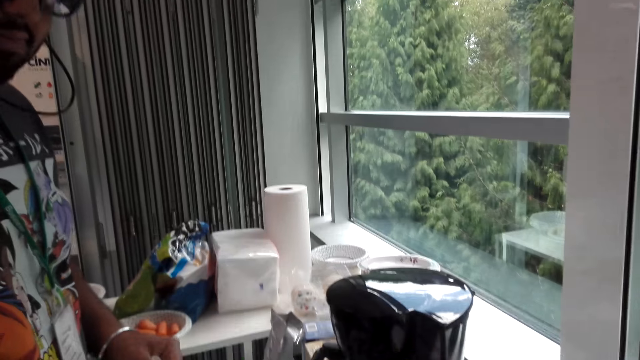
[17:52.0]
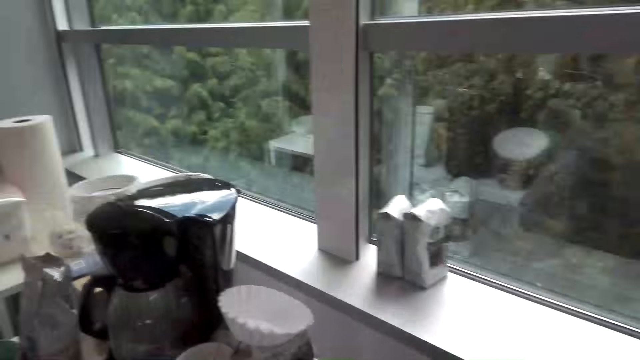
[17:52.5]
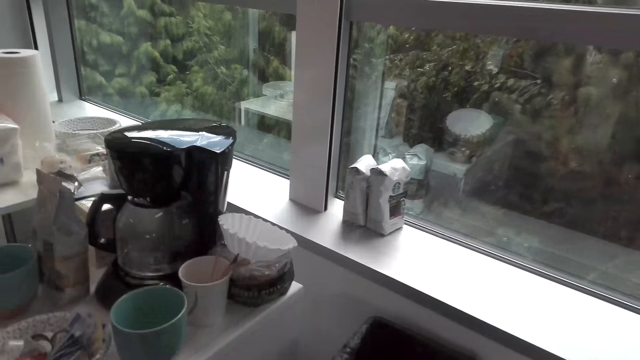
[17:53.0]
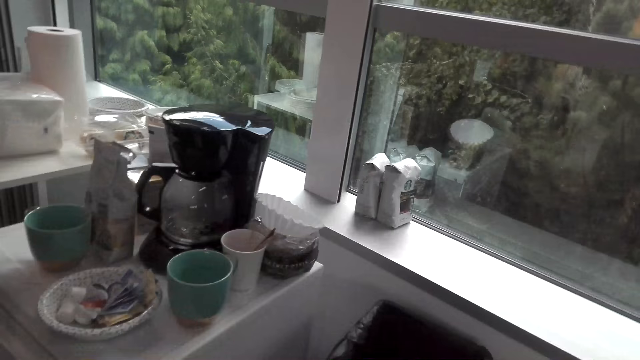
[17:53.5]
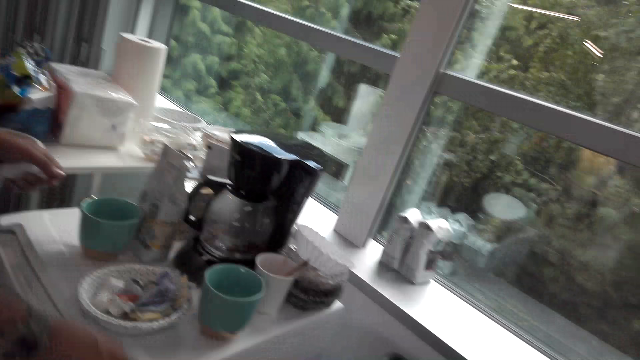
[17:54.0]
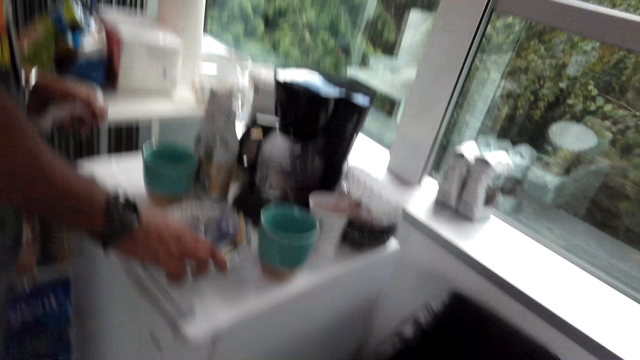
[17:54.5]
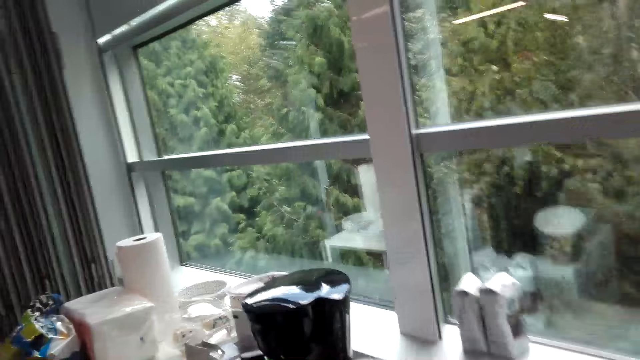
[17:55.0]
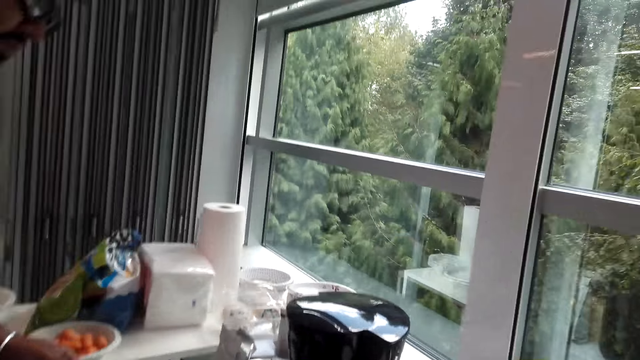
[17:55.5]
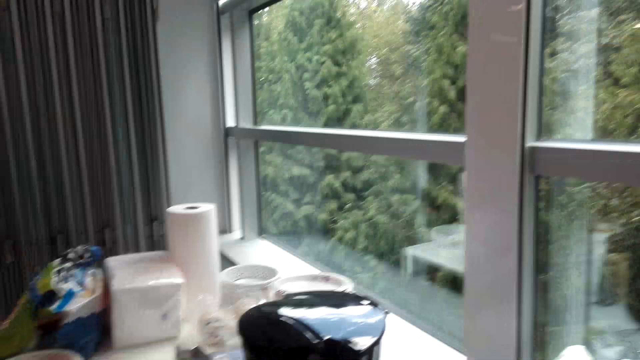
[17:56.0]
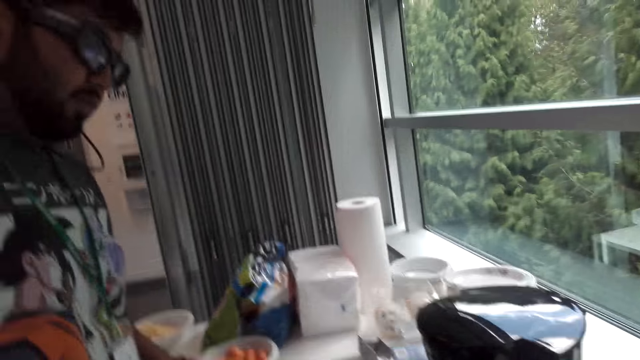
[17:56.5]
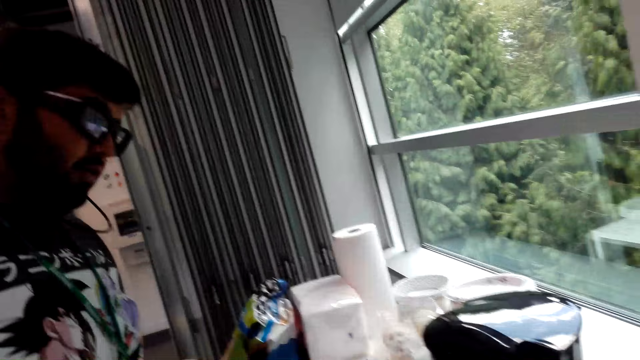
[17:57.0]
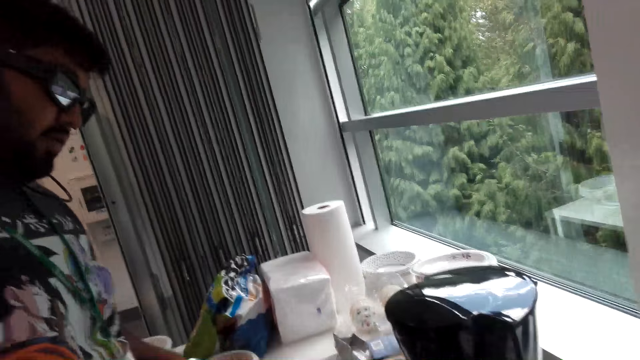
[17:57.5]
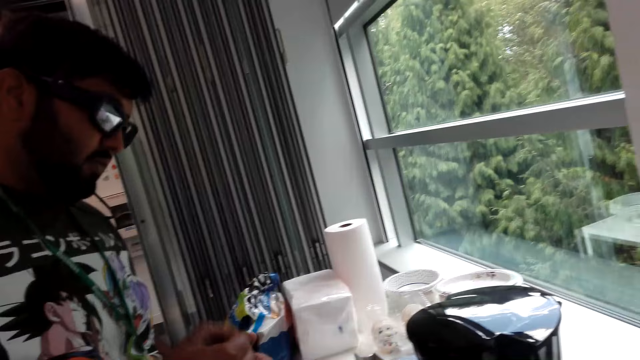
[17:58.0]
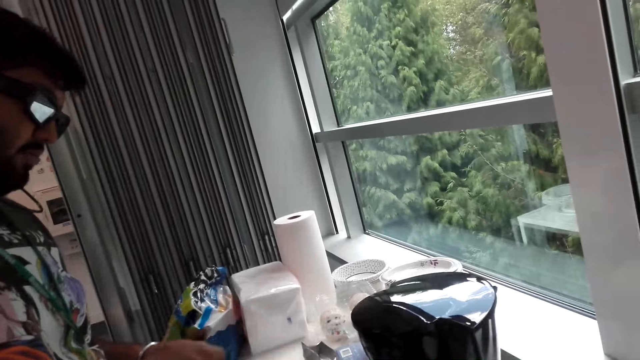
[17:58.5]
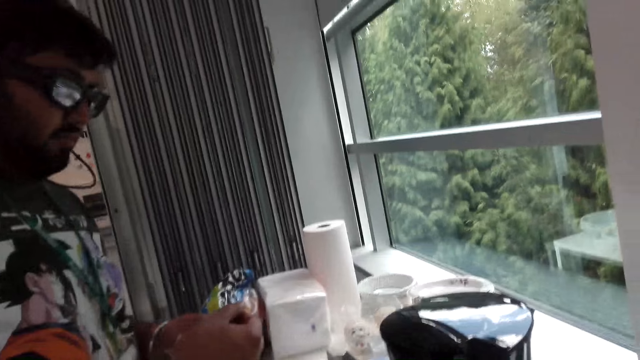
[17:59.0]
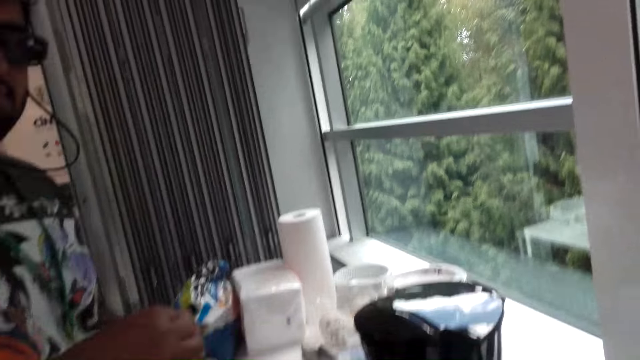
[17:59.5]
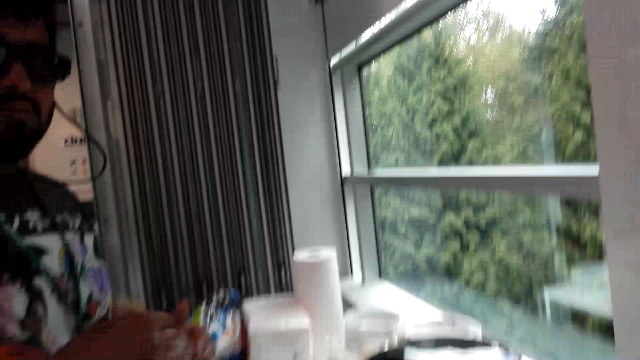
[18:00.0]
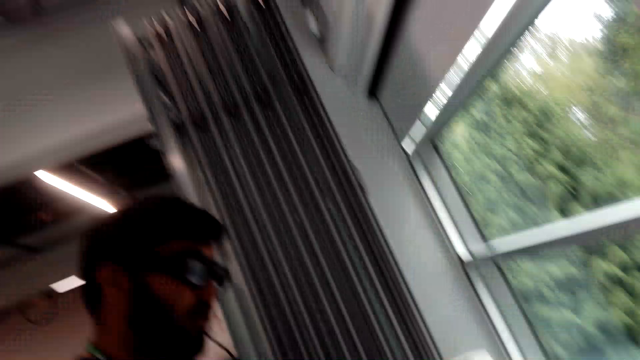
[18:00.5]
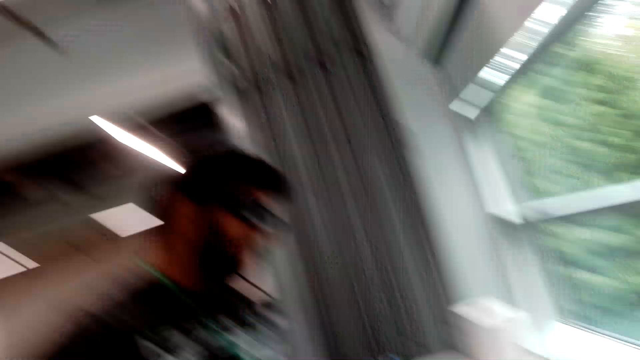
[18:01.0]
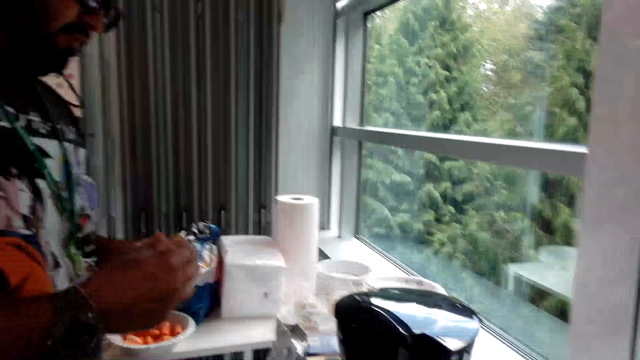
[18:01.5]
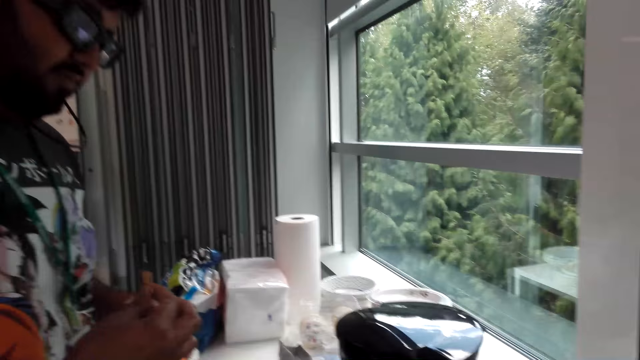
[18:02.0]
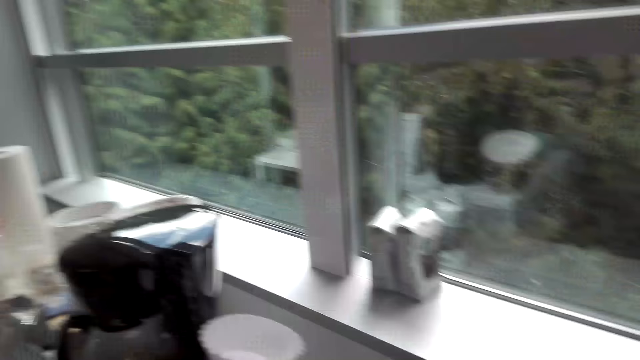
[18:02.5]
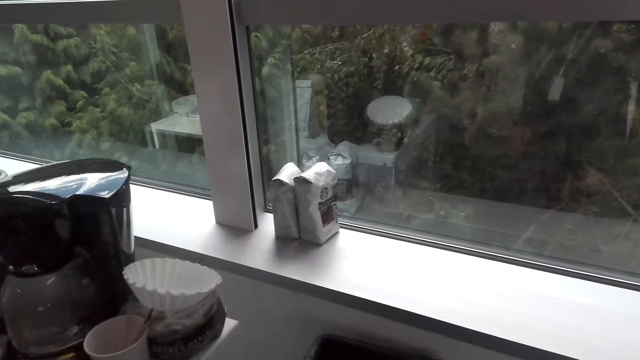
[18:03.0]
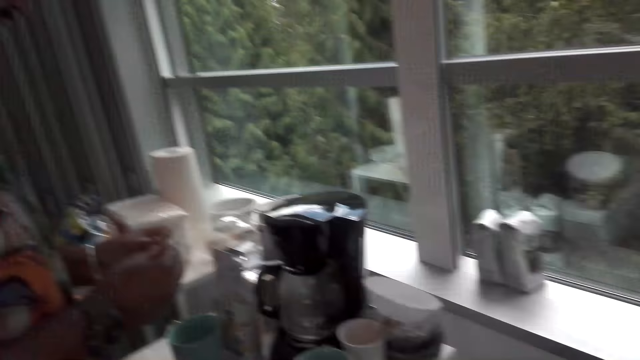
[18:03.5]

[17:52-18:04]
A man places something on the table. The camera wearer talks with the man.

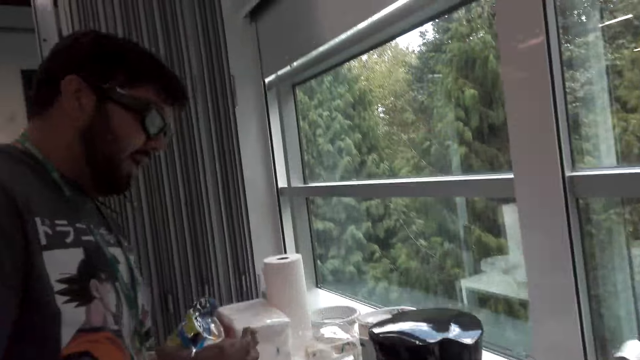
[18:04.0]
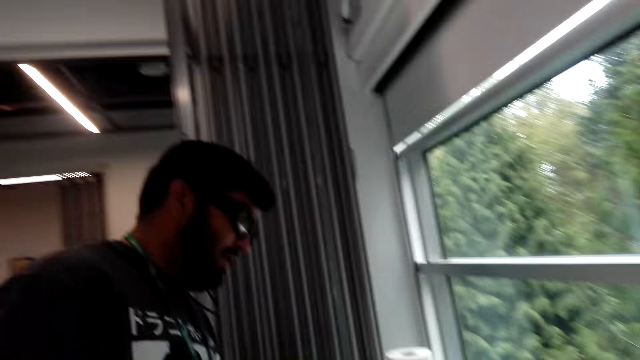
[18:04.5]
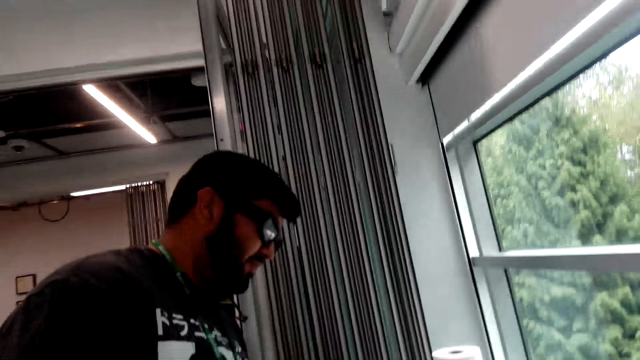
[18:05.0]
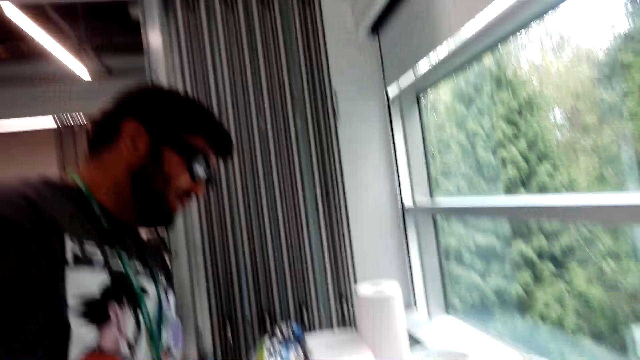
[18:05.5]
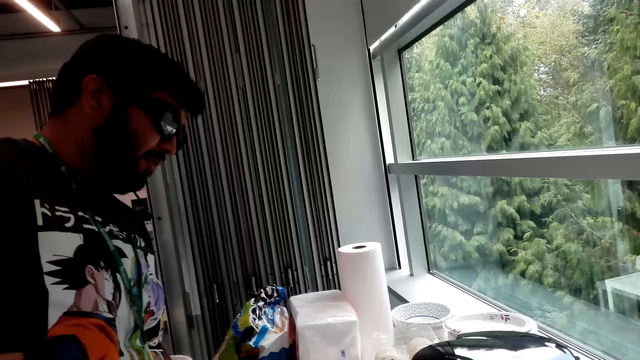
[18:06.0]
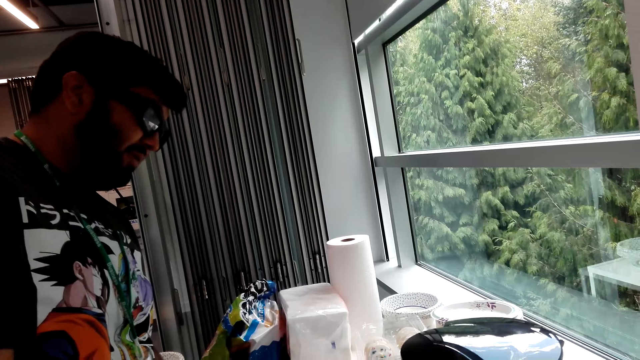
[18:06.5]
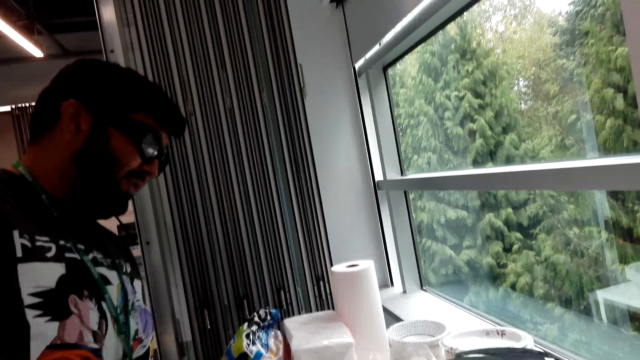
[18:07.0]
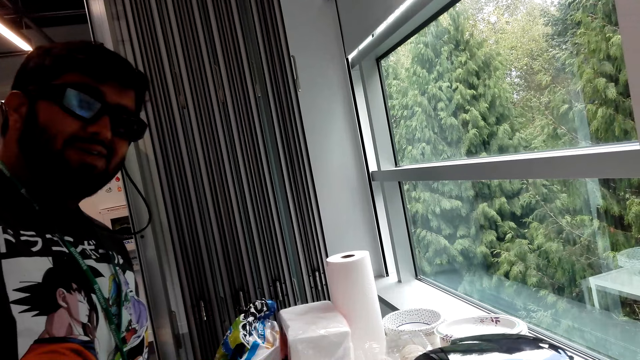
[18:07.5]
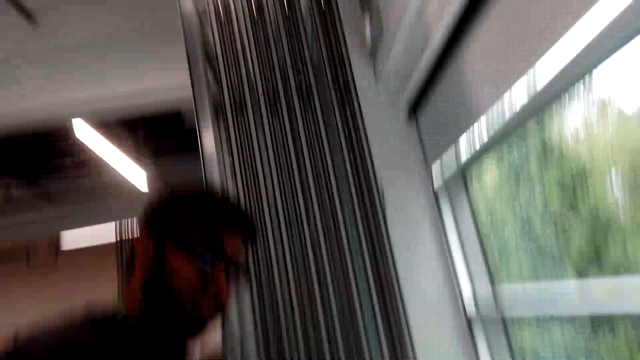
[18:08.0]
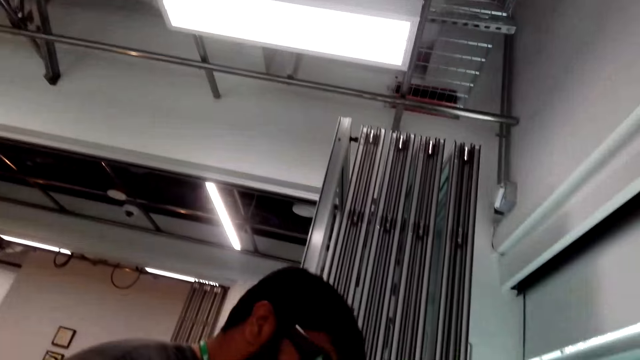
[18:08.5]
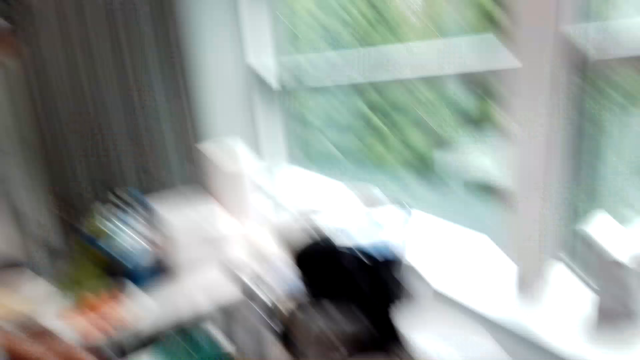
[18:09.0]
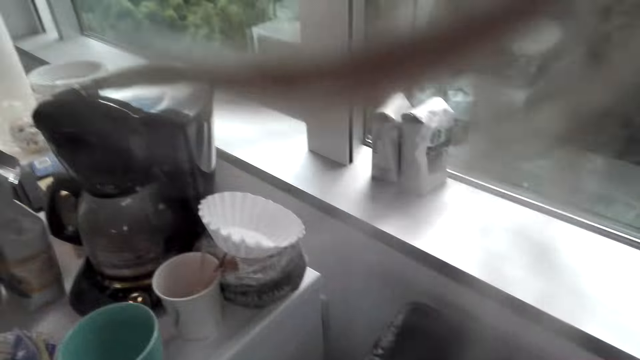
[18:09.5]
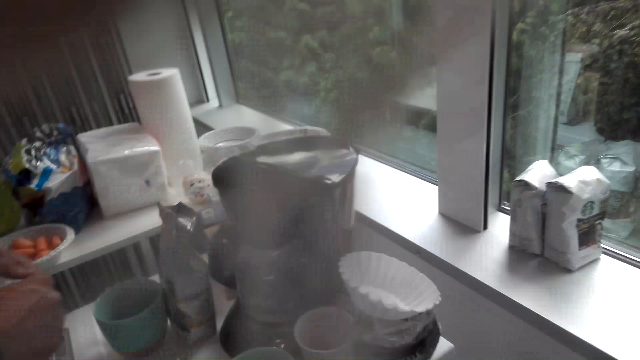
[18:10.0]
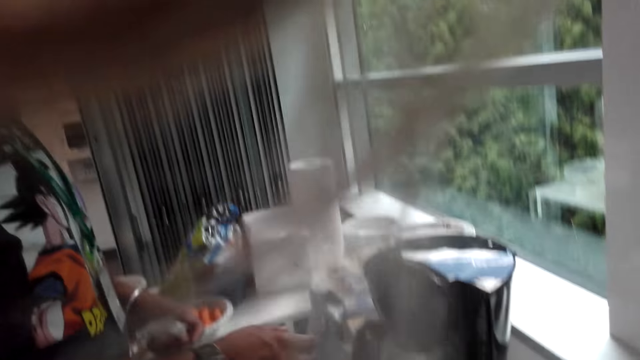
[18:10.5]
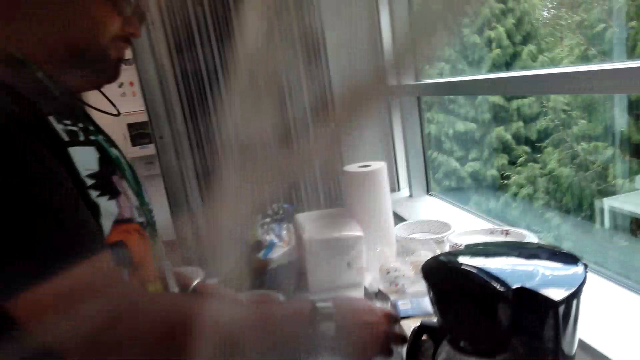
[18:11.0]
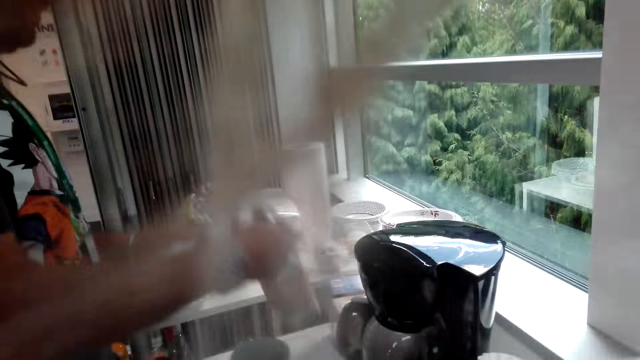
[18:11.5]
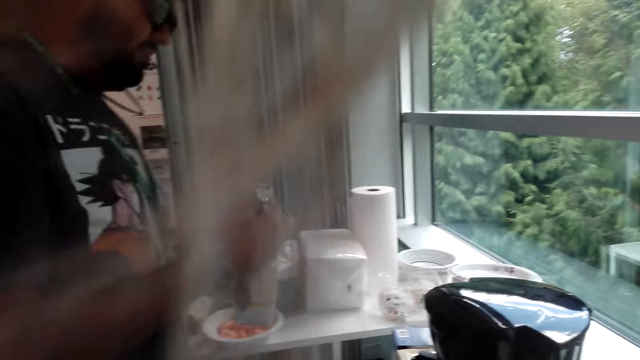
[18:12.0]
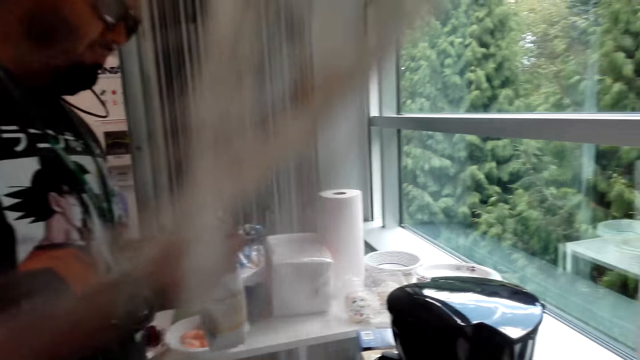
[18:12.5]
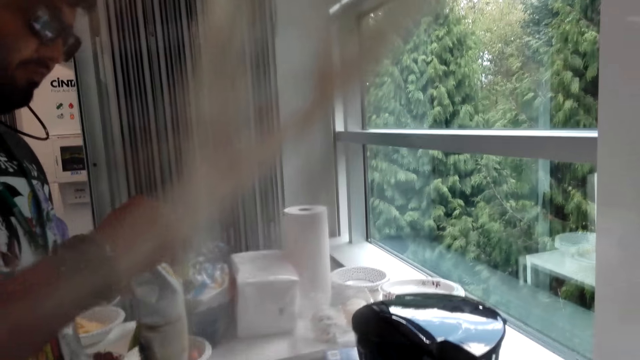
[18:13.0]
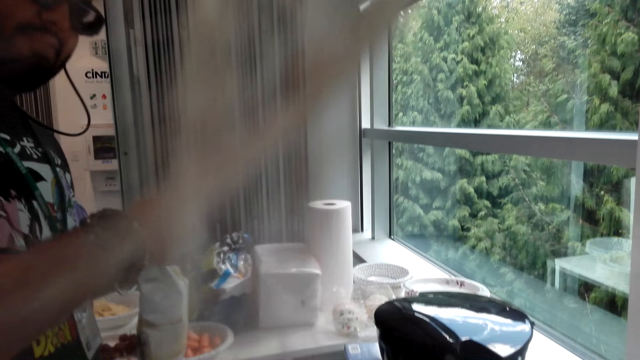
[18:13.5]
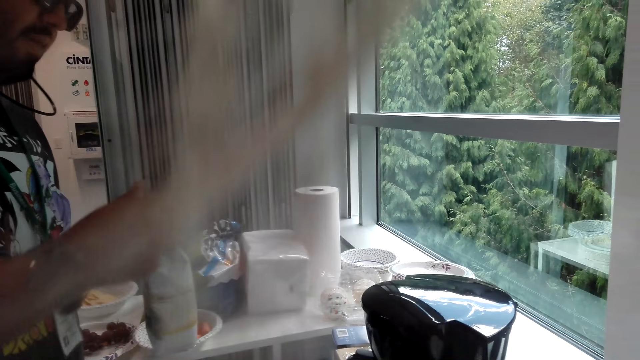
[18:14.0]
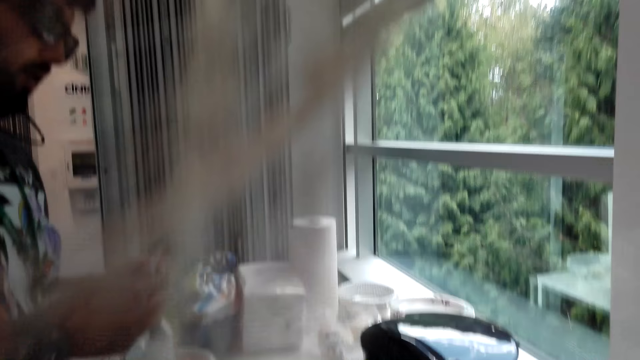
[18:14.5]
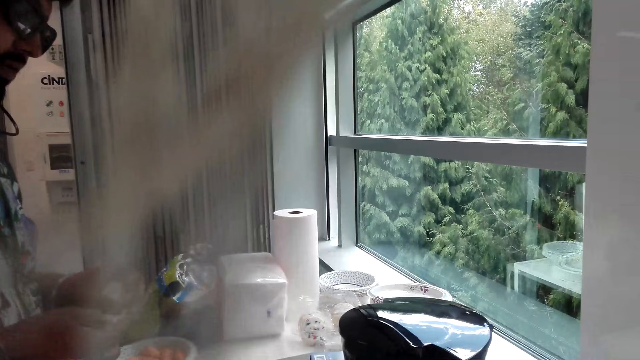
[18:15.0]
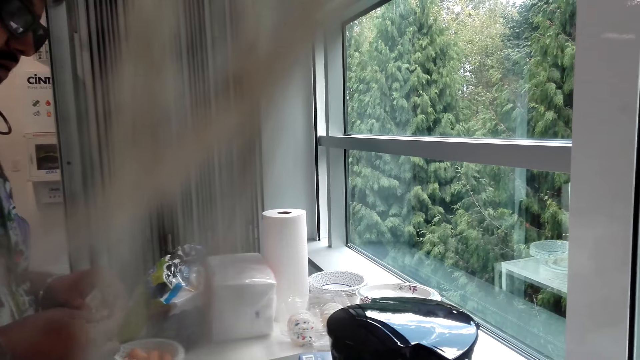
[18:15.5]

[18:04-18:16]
A man picks up coffee from the table. The man holds a packet of coffee.
